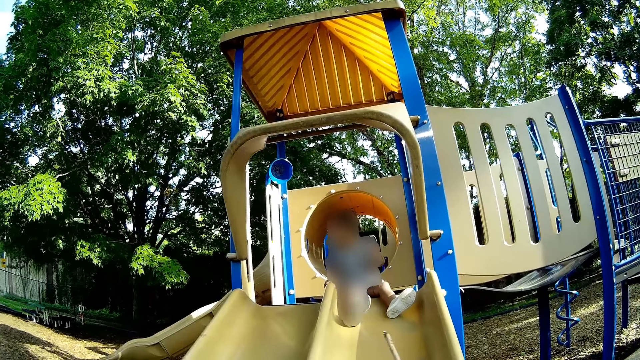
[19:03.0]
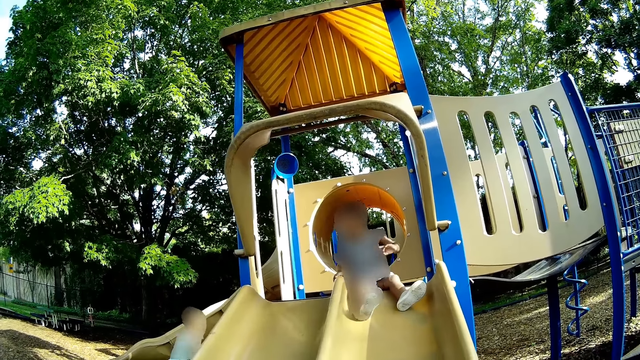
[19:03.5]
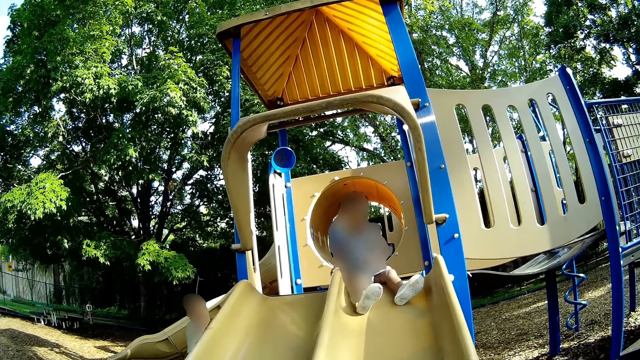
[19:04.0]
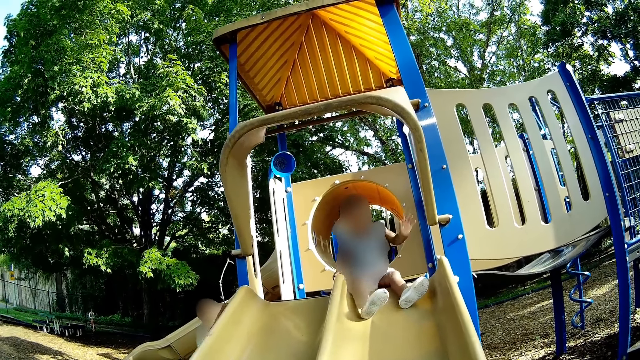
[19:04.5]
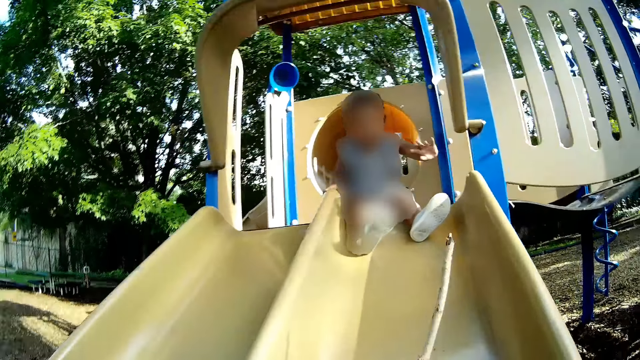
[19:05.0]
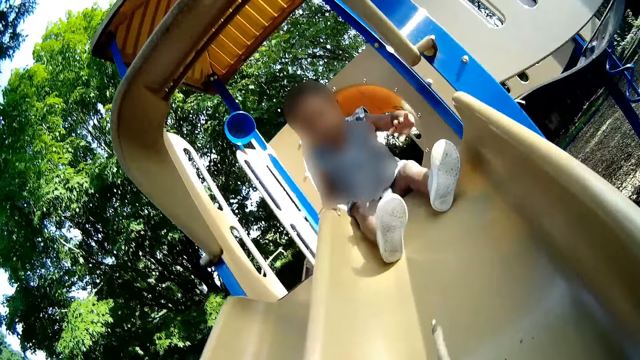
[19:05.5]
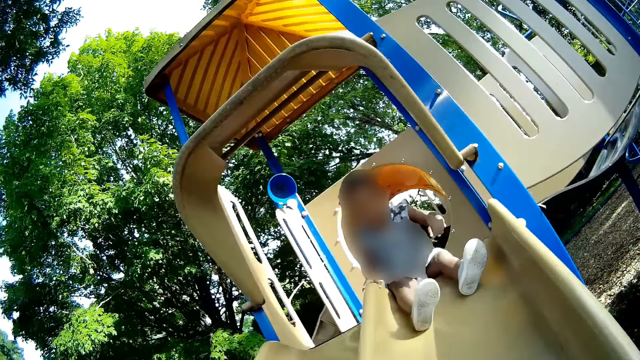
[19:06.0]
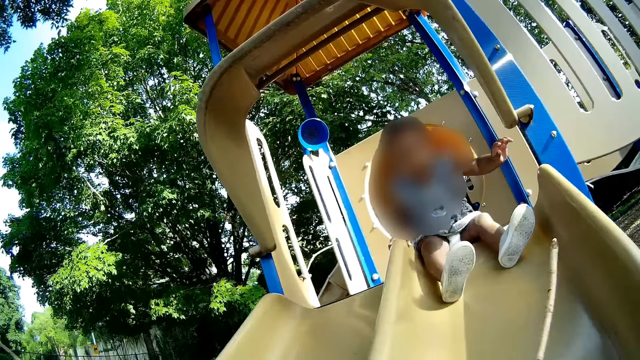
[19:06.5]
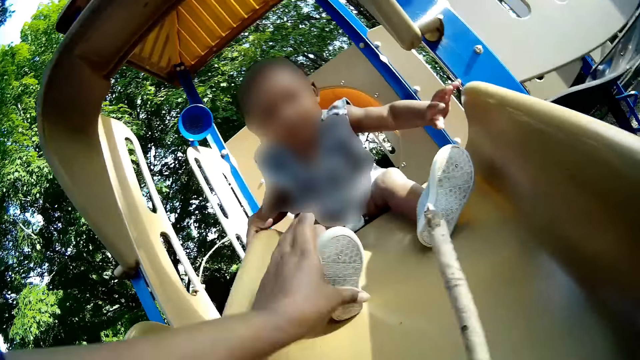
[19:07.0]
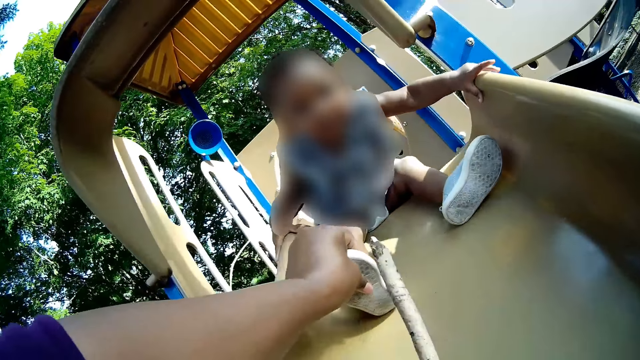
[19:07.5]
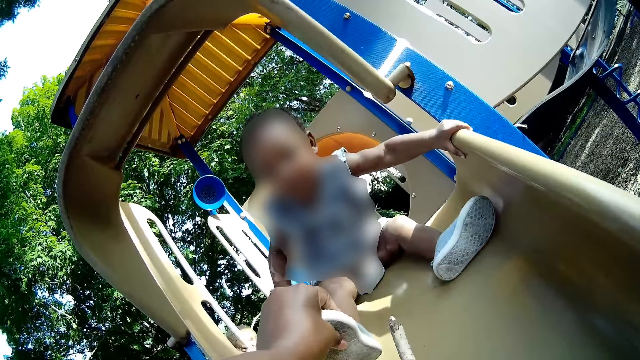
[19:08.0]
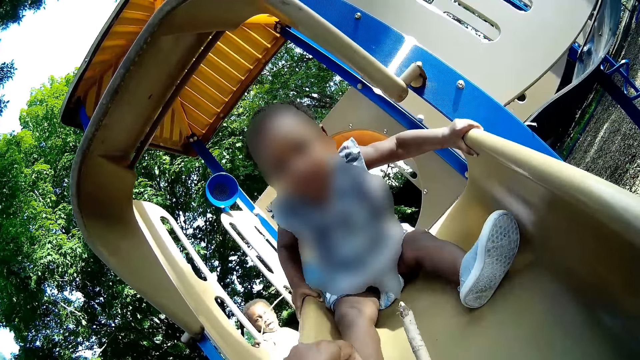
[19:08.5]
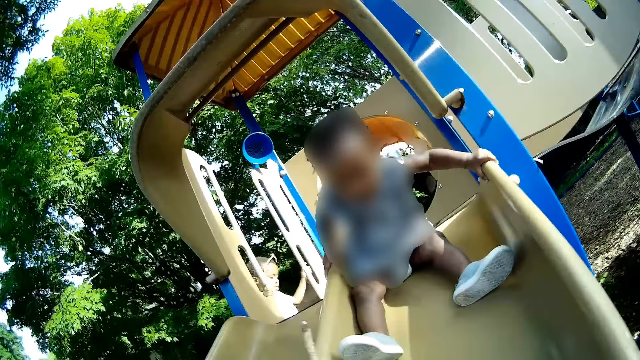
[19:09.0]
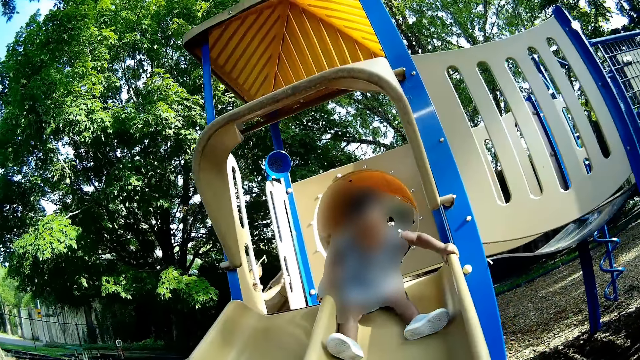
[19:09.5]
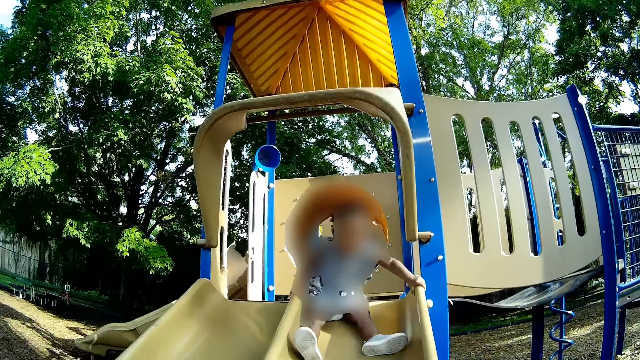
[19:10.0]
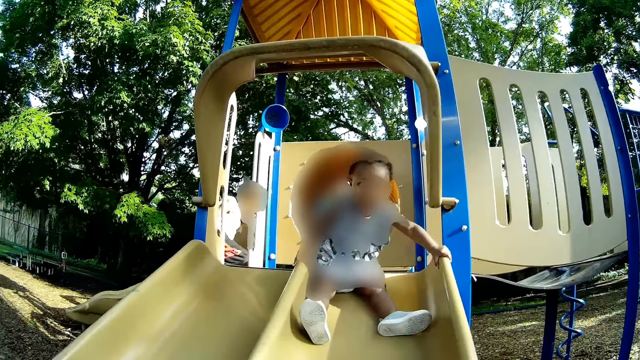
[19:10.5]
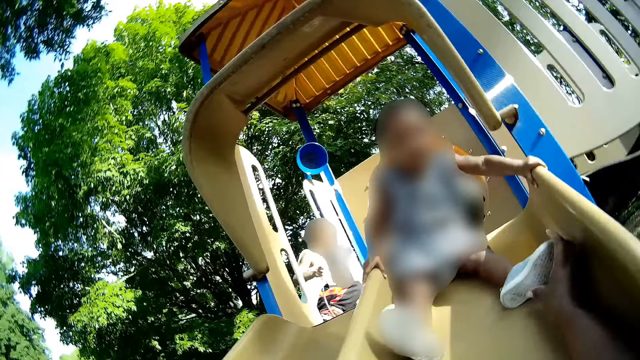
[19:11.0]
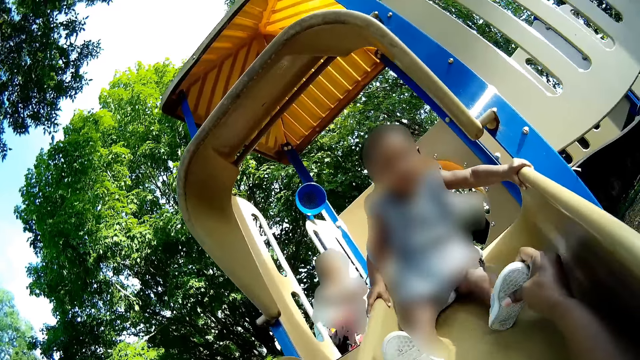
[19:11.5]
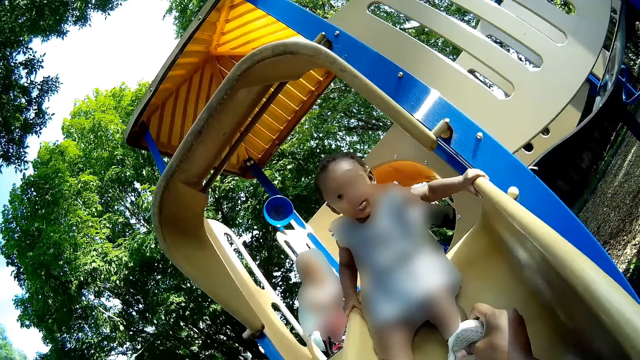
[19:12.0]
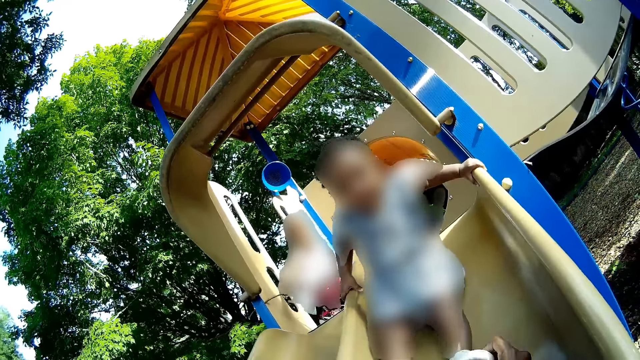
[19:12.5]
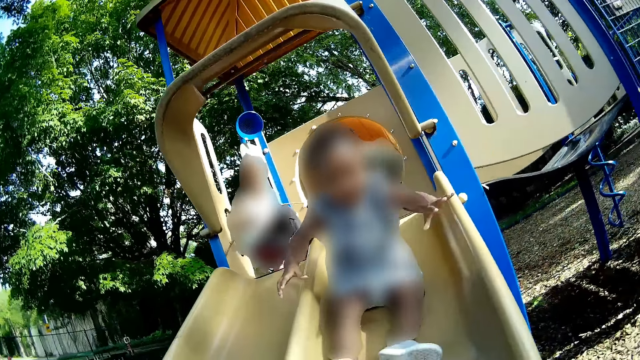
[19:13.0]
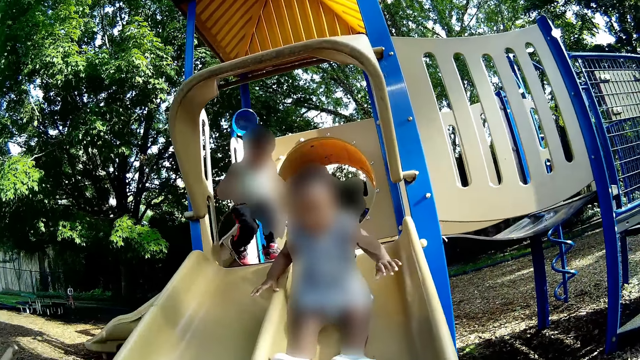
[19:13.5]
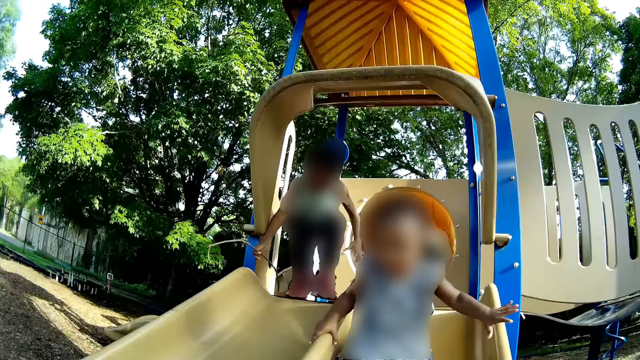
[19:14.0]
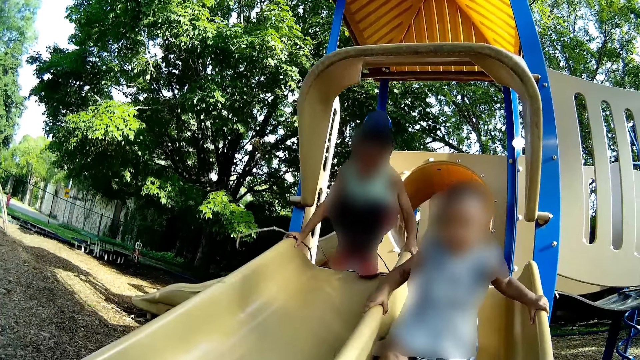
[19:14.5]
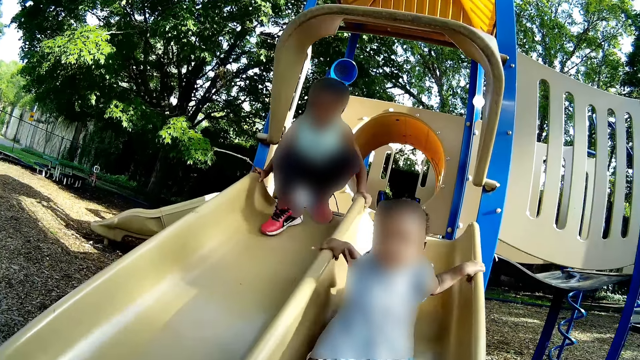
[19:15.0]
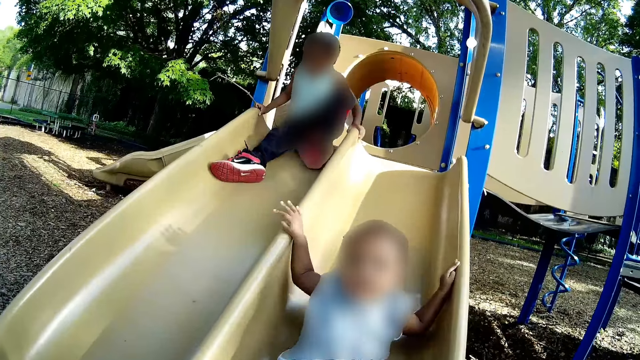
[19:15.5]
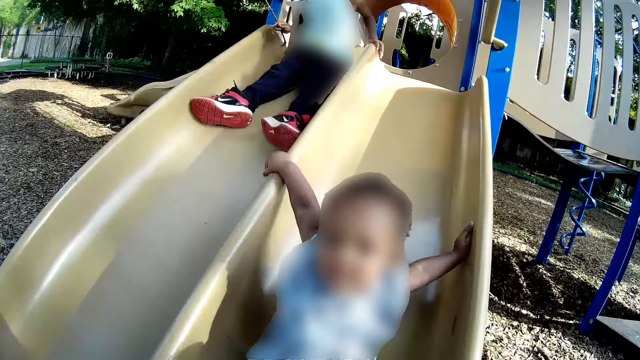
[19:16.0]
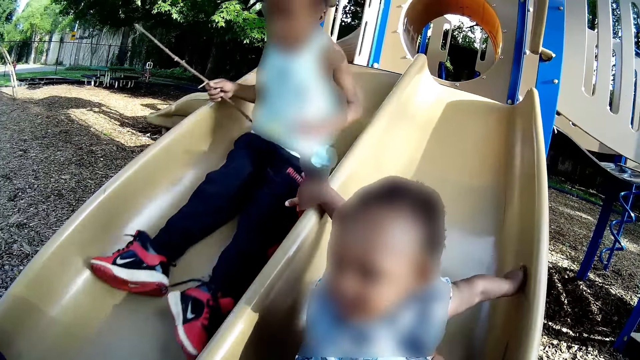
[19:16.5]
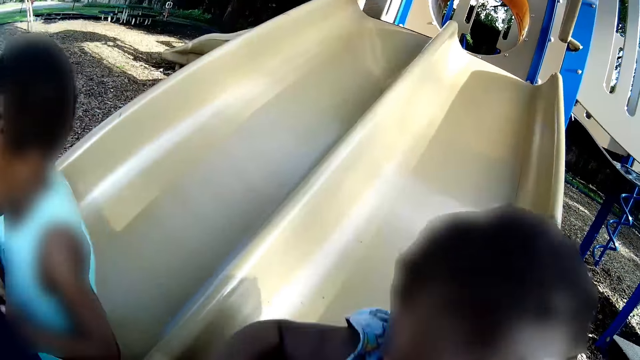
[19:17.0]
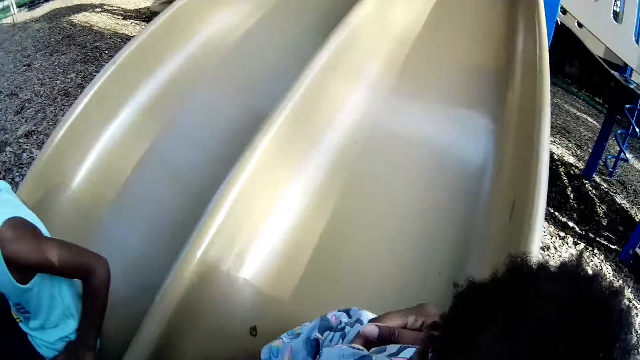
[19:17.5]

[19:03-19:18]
The camera wearer touches the leg of a girl with her left hand. She interacts with the girl. The boy slides down the plastic slide with a stick in his right hand. The girl slides down the plastic slide.

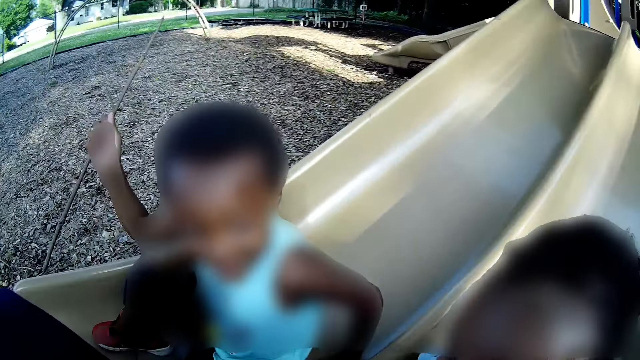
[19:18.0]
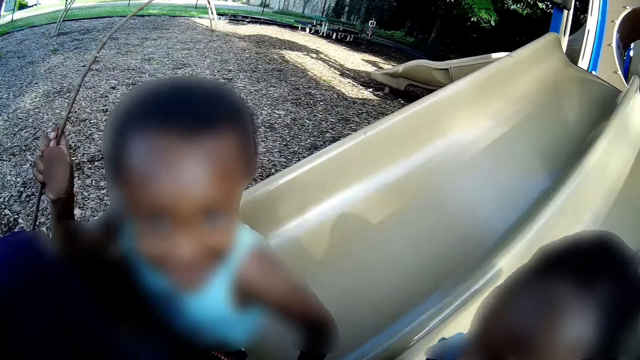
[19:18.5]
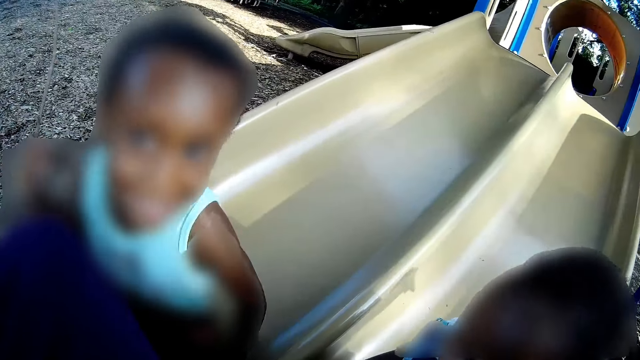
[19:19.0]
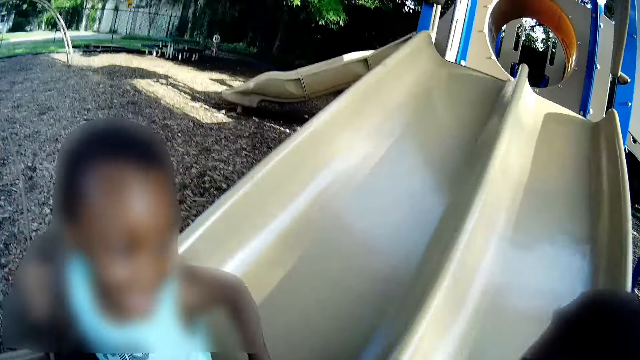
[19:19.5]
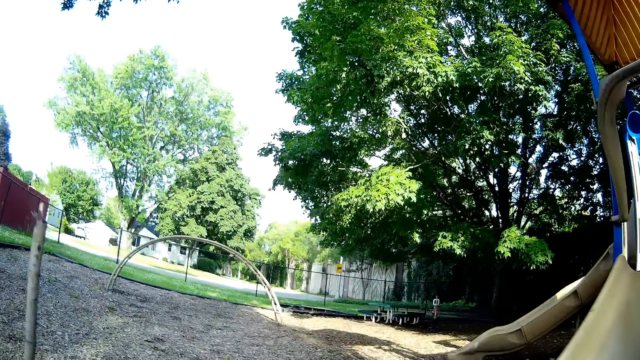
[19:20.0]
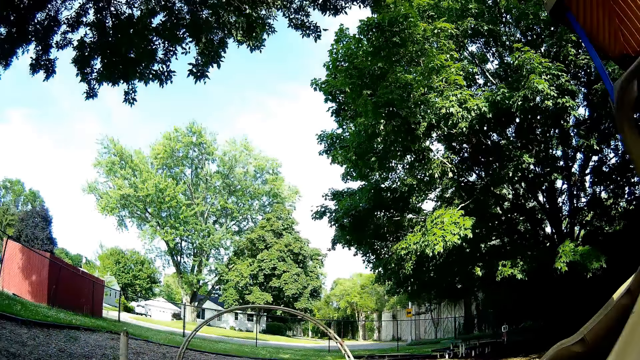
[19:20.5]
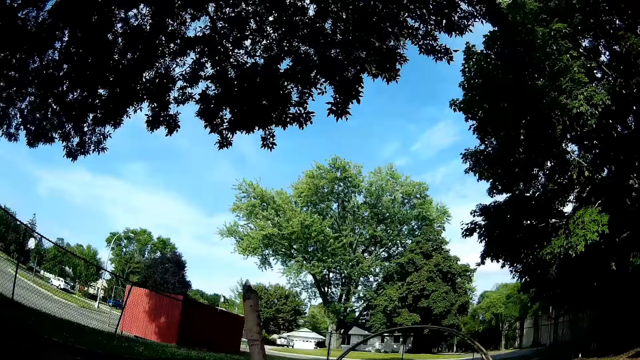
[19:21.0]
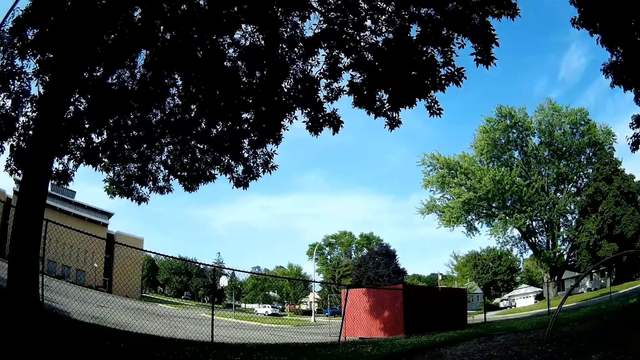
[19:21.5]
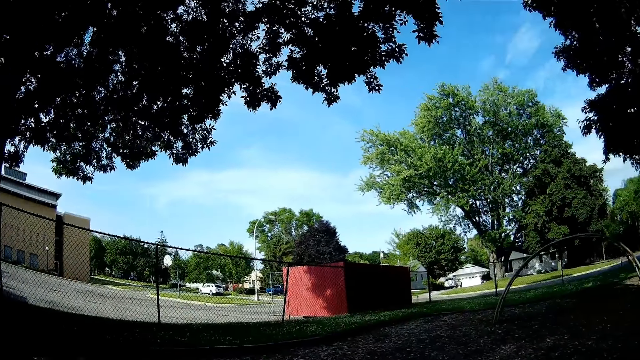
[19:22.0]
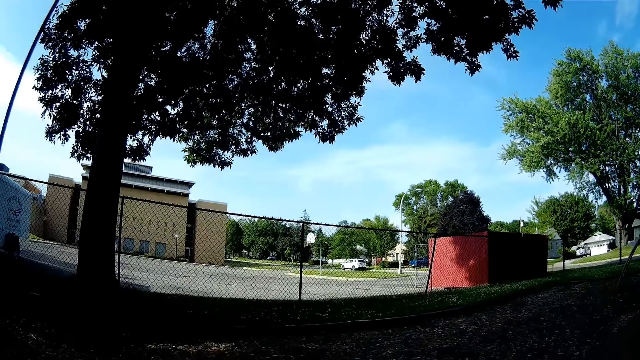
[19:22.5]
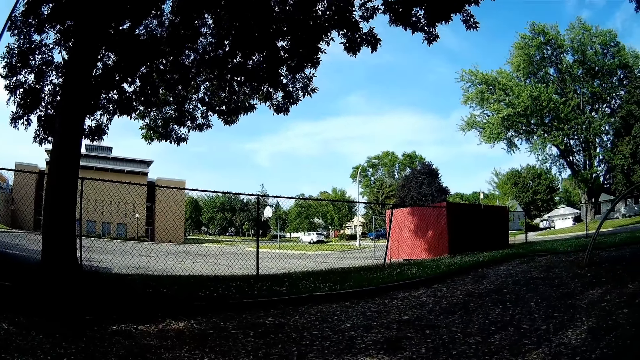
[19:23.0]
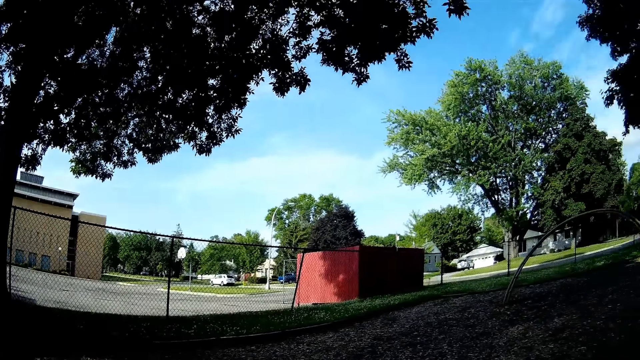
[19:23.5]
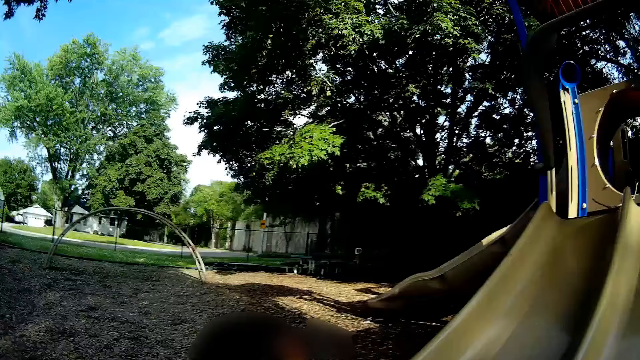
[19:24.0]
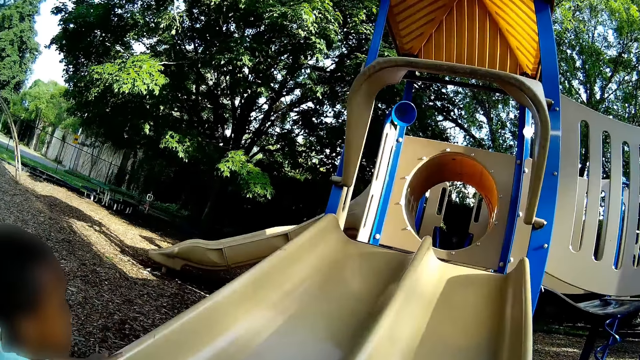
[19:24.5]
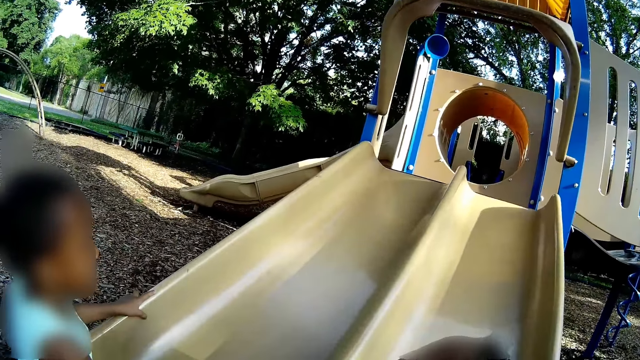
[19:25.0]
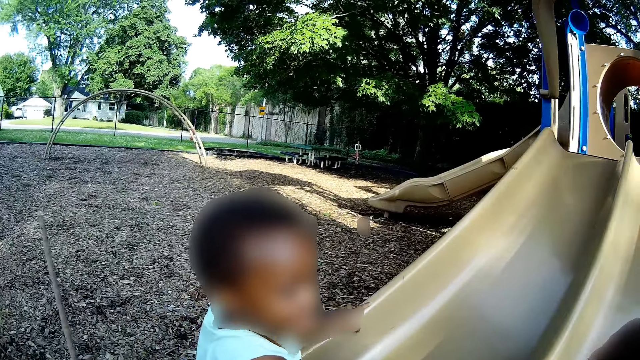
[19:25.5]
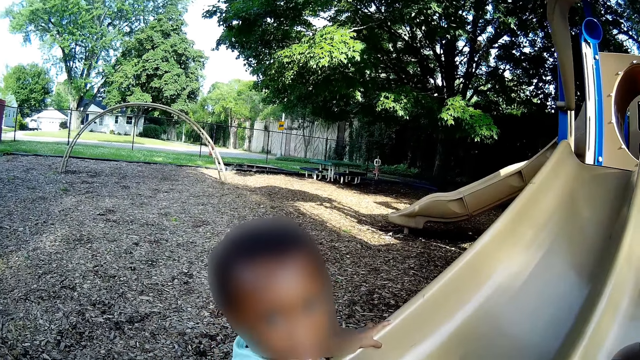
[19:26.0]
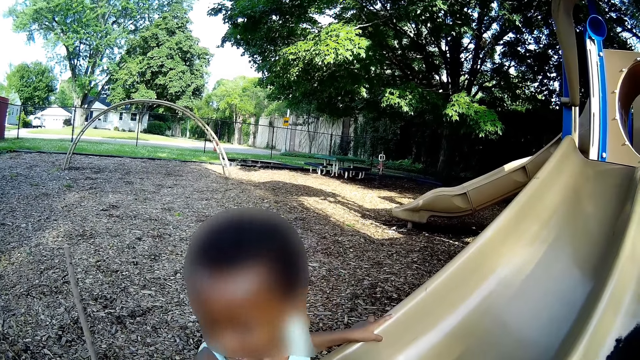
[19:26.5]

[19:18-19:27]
The camera wearer looks around.
